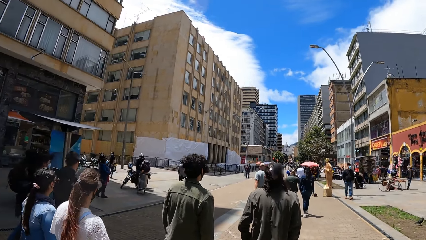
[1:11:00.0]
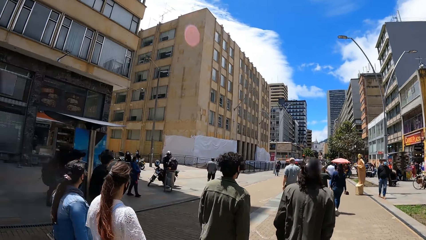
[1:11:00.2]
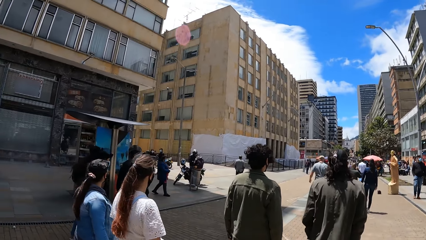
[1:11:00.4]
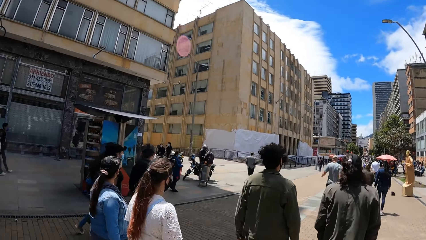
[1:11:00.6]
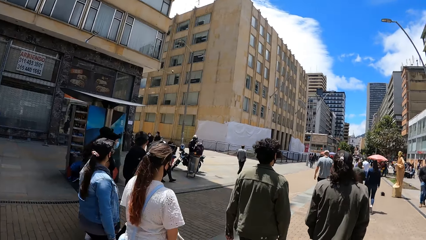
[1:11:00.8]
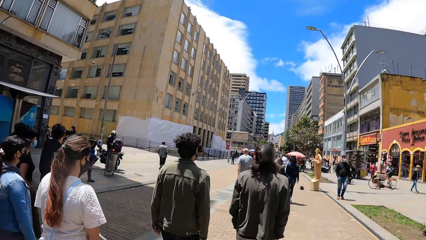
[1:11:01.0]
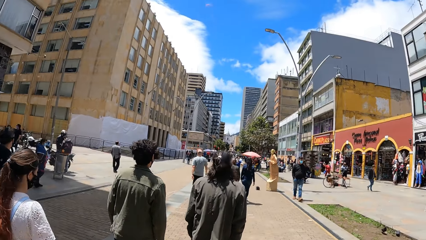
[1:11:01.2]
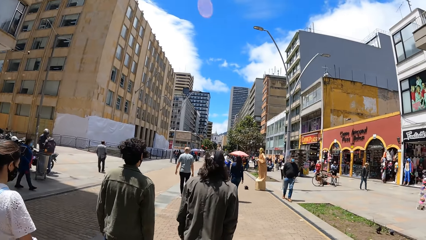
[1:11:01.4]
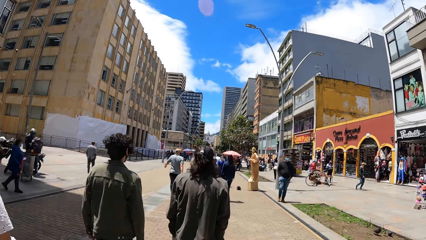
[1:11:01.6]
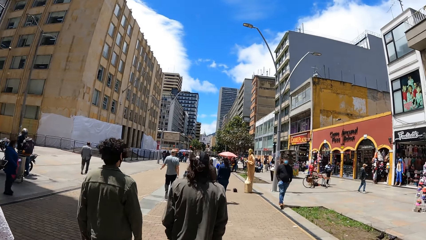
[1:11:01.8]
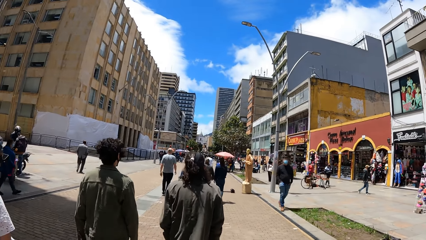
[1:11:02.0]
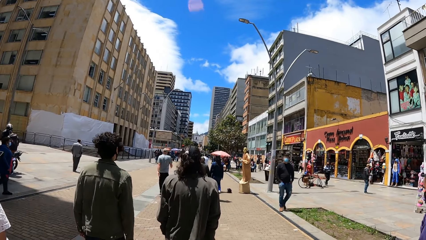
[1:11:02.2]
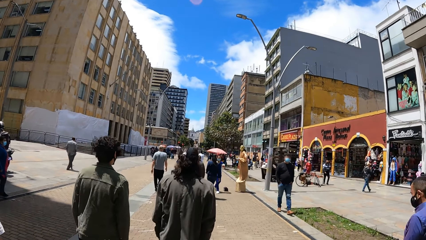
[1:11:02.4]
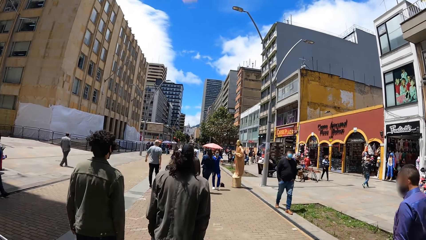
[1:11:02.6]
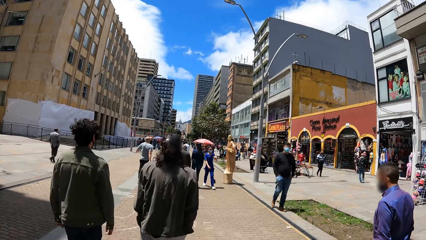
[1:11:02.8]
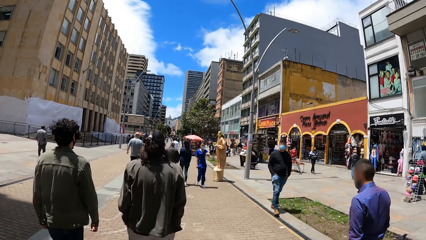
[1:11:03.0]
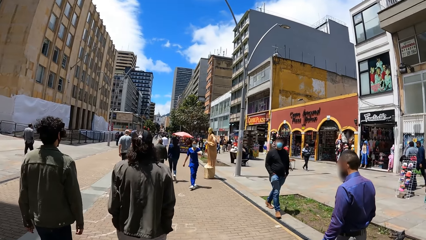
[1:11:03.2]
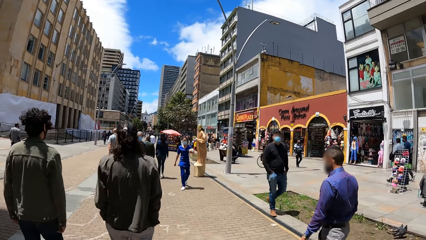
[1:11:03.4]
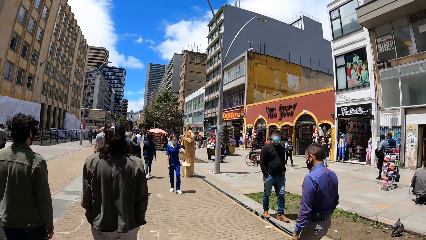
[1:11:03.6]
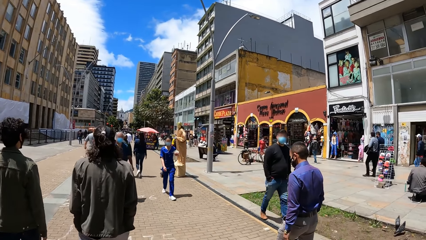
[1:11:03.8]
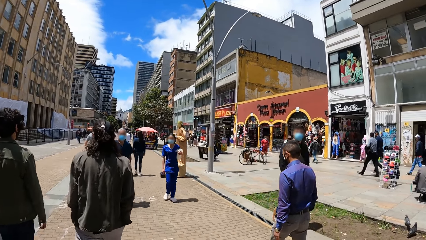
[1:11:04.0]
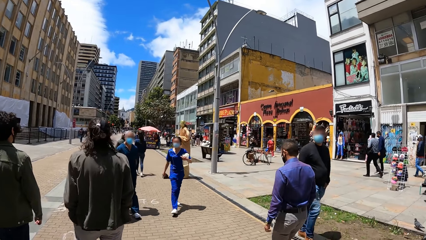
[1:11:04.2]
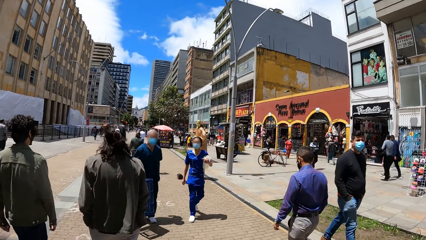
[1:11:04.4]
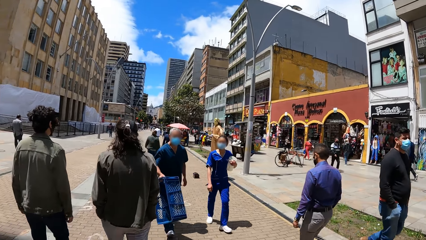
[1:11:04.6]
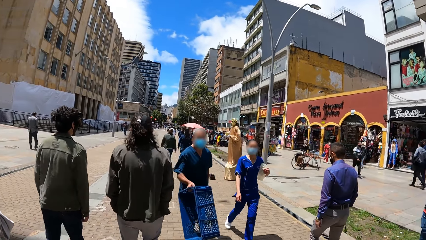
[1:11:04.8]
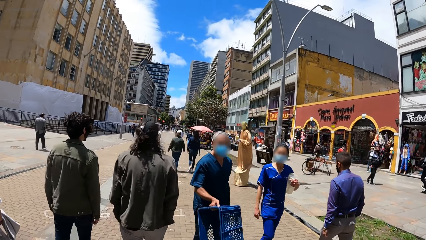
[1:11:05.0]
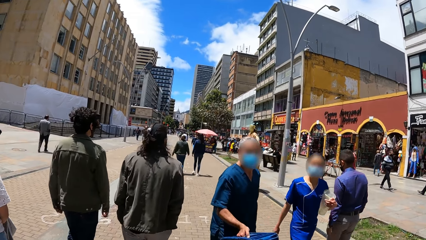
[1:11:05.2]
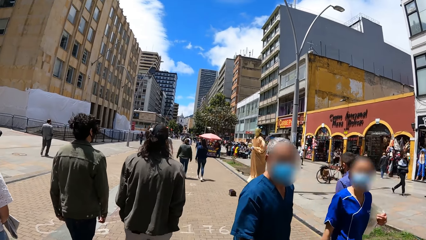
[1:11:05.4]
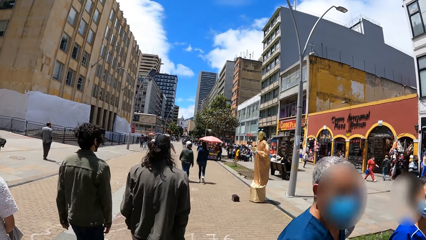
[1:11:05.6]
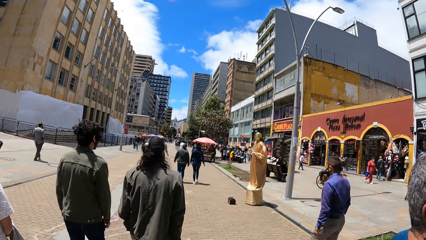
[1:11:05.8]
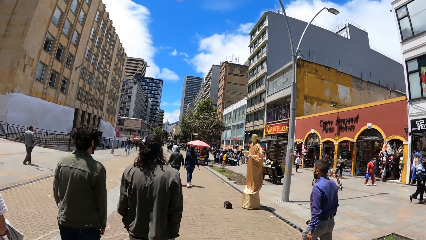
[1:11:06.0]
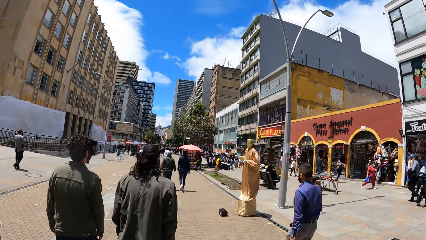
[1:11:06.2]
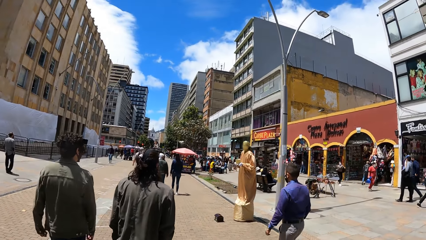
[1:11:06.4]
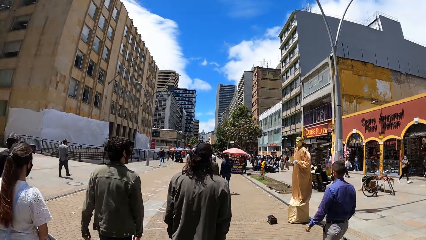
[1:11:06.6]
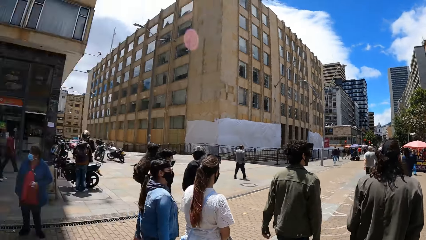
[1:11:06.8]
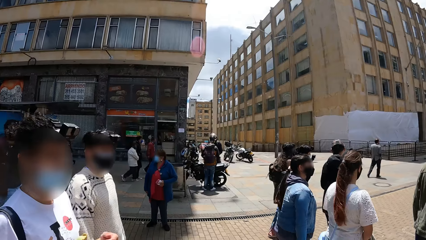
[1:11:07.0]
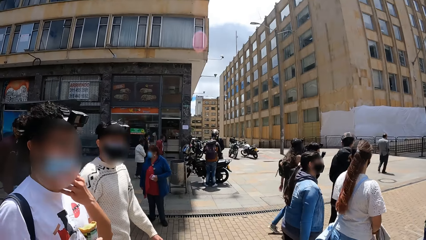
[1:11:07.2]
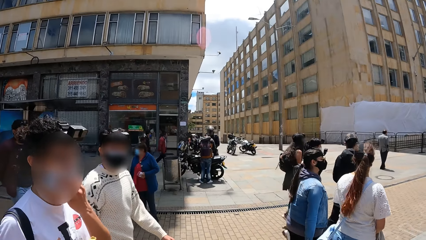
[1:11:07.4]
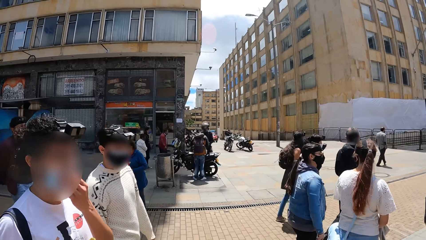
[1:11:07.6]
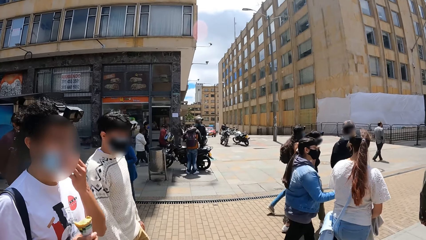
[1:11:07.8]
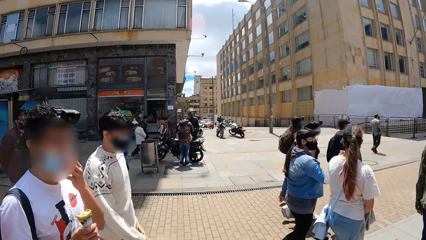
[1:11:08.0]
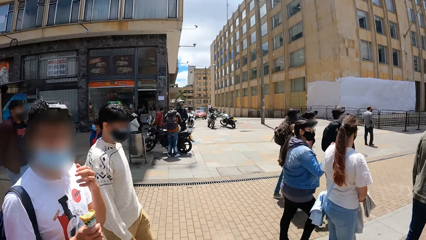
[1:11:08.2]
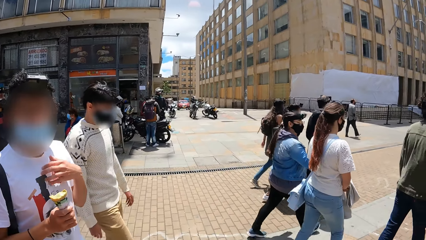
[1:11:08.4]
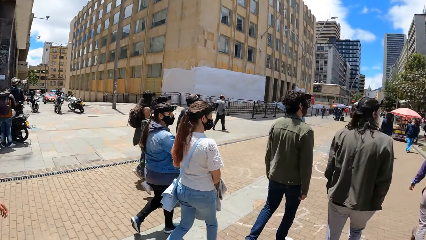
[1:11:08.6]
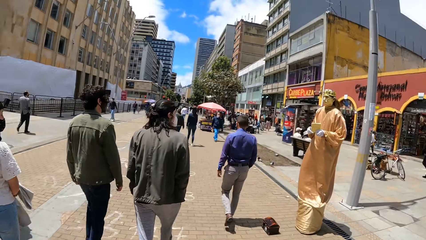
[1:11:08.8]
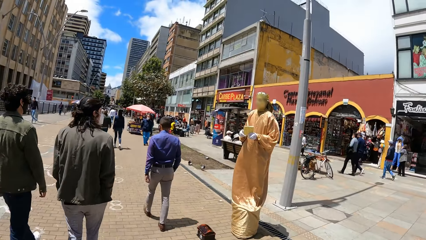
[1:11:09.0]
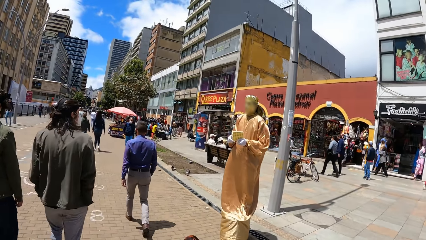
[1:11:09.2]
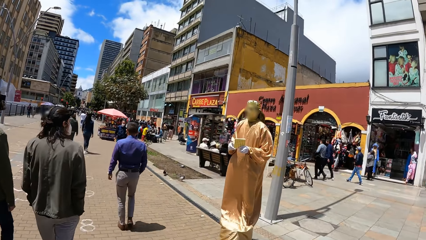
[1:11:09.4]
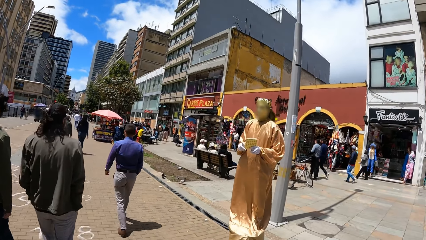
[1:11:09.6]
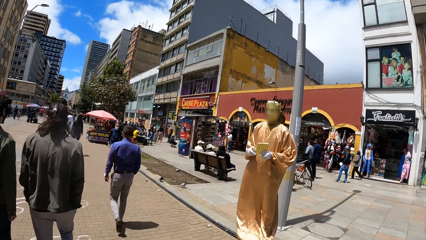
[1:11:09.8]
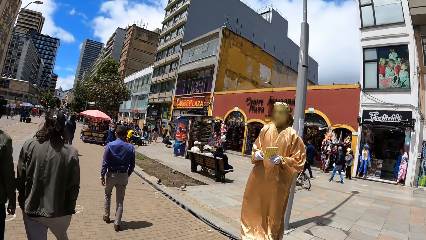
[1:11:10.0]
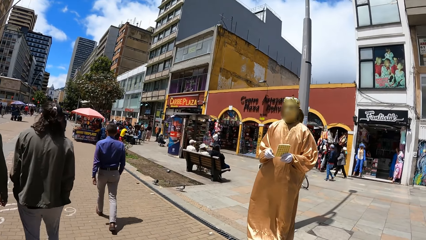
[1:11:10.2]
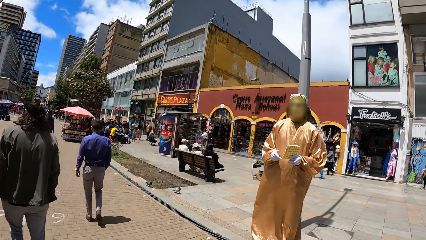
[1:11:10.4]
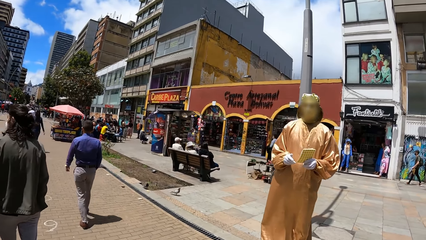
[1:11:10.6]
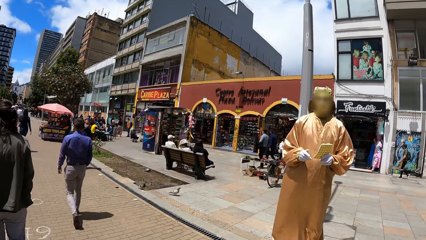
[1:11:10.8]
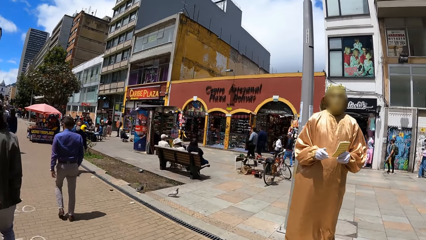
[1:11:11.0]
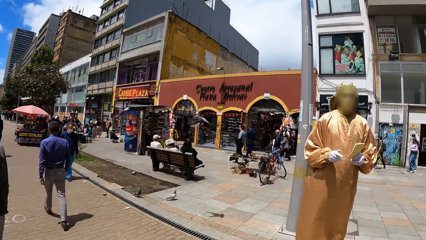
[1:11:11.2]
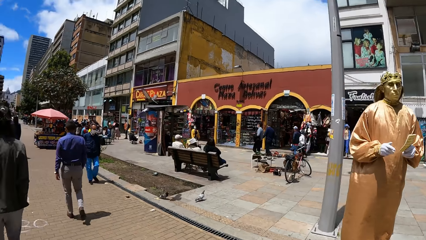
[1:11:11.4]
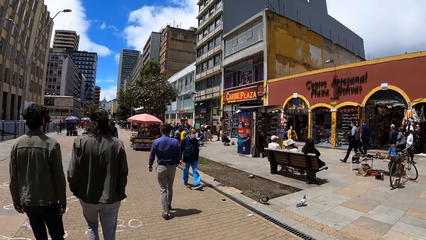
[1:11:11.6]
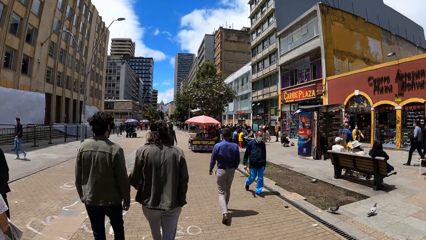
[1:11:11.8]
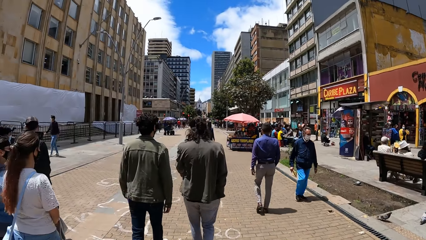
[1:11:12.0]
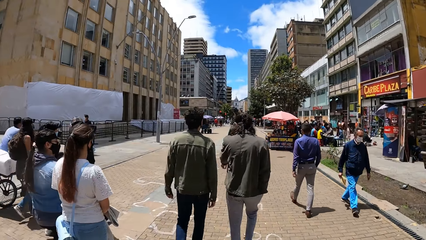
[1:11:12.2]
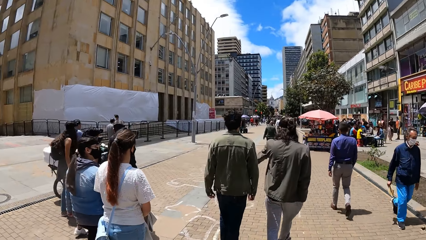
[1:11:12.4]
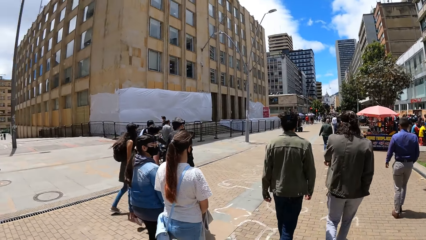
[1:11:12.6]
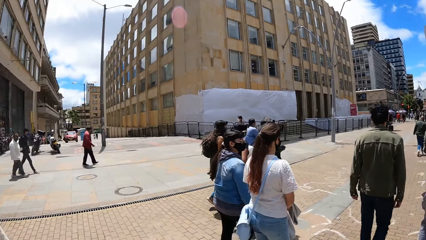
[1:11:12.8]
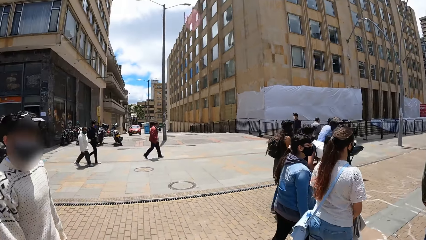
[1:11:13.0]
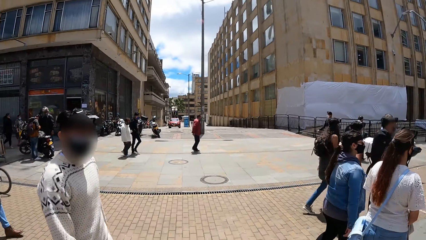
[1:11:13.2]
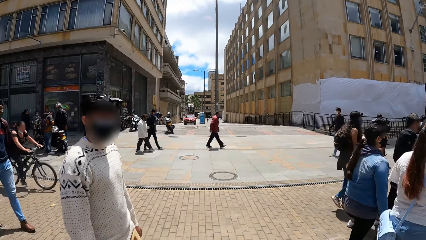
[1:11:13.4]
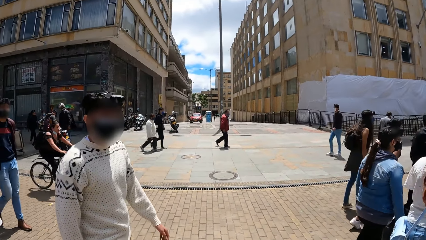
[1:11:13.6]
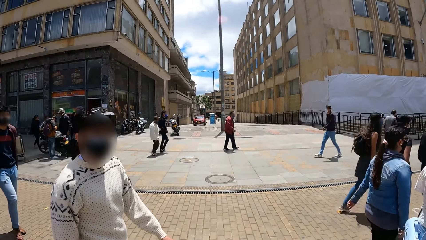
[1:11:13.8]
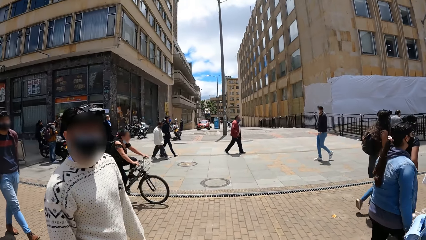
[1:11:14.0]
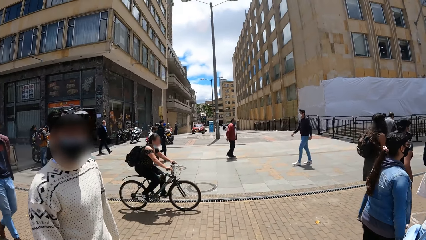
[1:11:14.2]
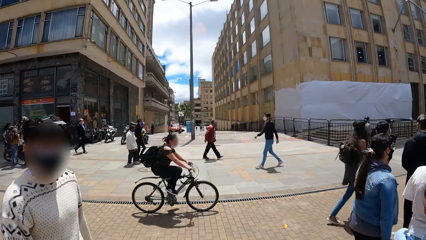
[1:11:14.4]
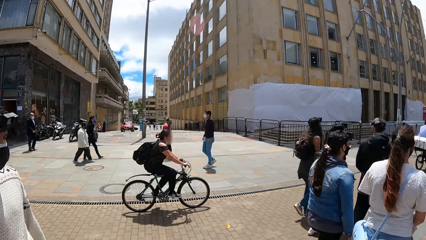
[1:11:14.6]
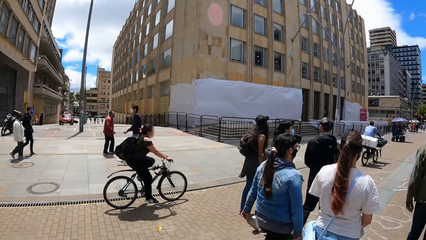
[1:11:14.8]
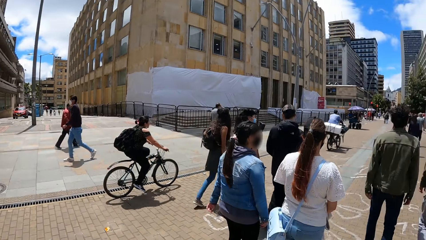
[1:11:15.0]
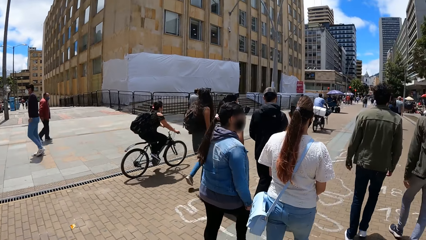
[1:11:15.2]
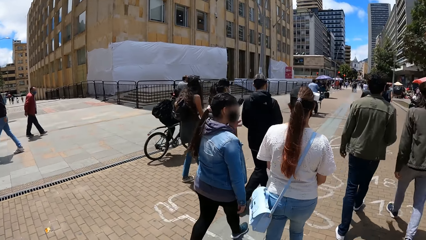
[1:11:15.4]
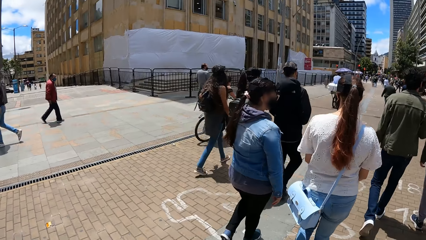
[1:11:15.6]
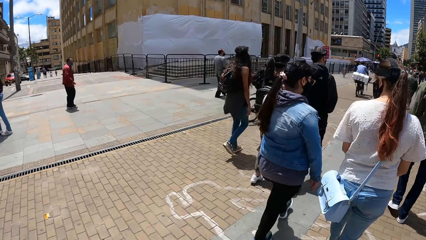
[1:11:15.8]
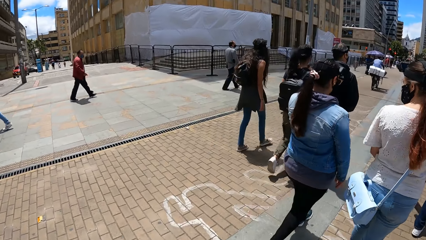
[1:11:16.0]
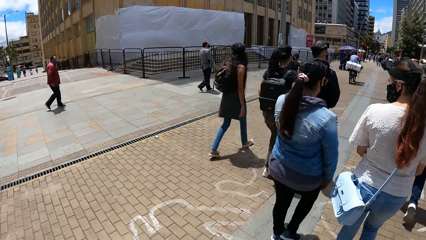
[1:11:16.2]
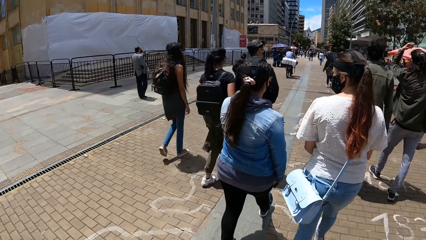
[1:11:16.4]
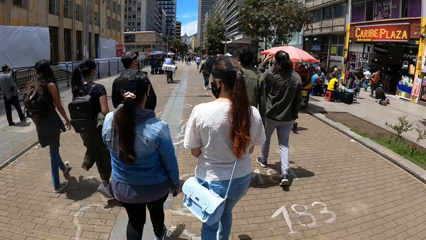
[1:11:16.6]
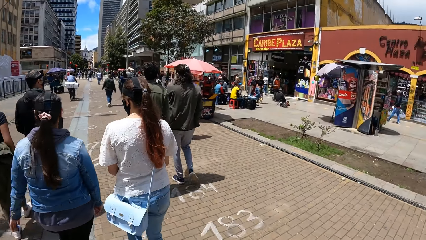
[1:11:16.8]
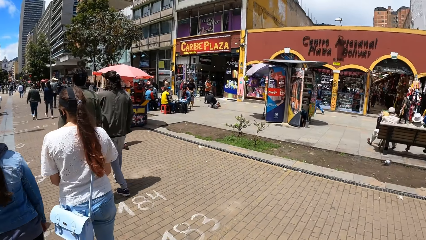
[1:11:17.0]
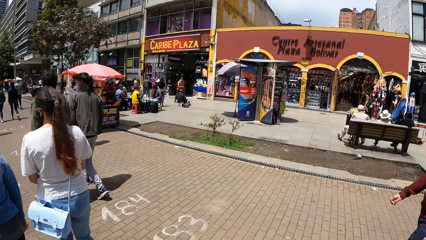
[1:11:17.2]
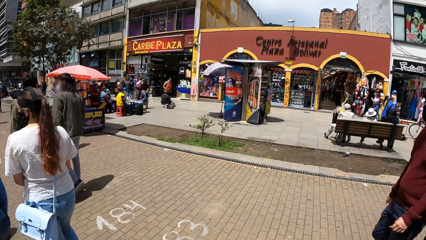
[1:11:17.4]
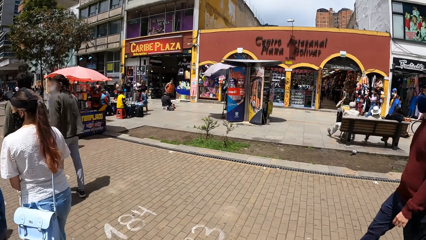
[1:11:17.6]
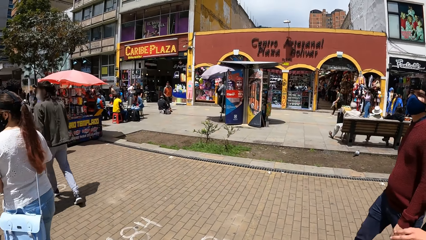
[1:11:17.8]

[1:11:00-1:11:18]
The camera wearer looks around, interacts with a person, and interacts with another person. A man adjusts a nose mask on his face with his right hand. The camera wearer looks around. They walk on the path. They look around. They interact with the other person. They look around.
